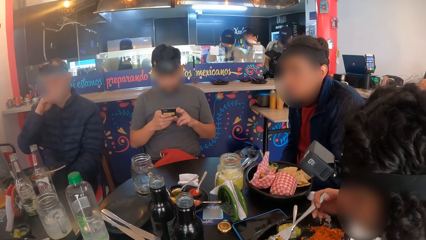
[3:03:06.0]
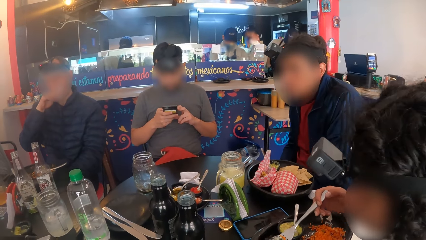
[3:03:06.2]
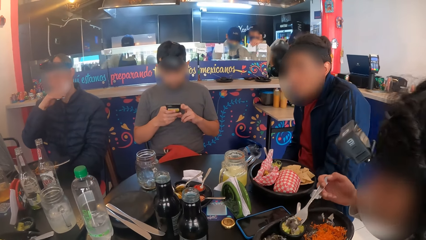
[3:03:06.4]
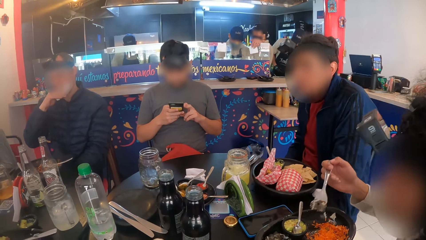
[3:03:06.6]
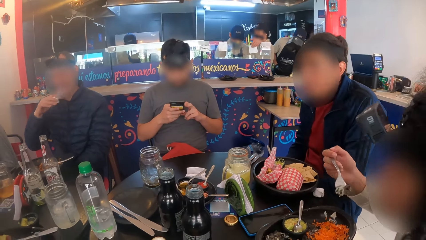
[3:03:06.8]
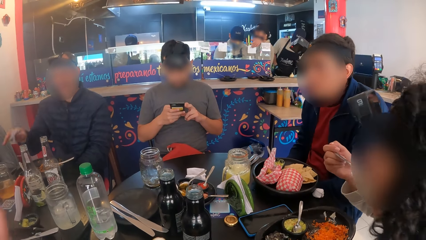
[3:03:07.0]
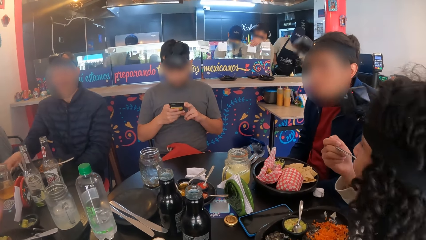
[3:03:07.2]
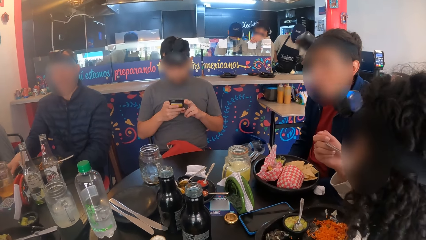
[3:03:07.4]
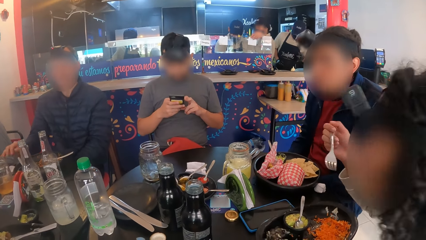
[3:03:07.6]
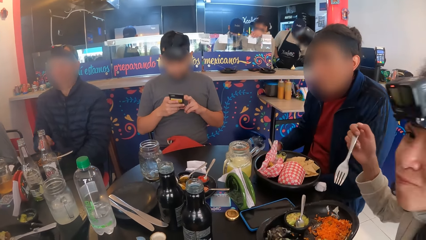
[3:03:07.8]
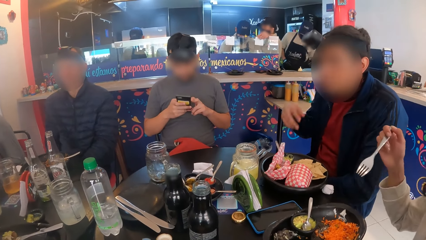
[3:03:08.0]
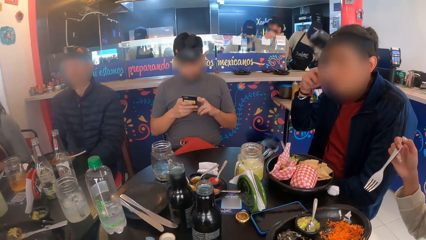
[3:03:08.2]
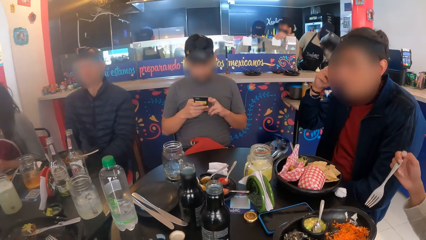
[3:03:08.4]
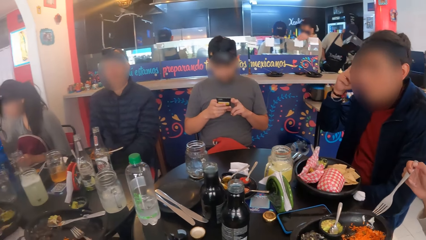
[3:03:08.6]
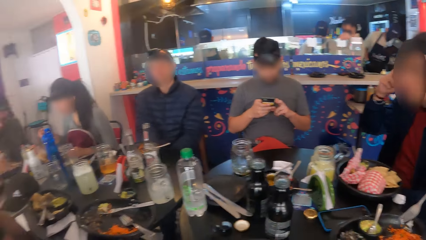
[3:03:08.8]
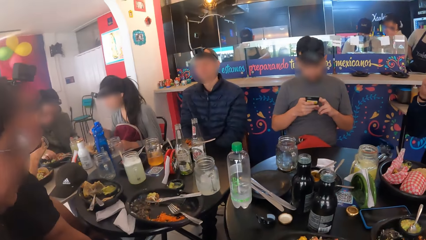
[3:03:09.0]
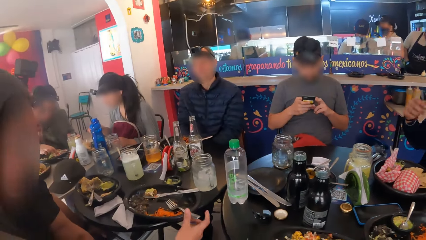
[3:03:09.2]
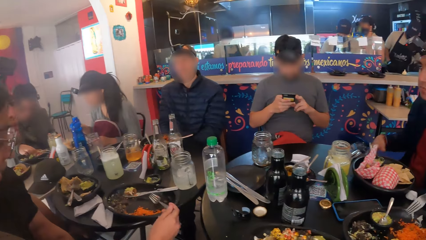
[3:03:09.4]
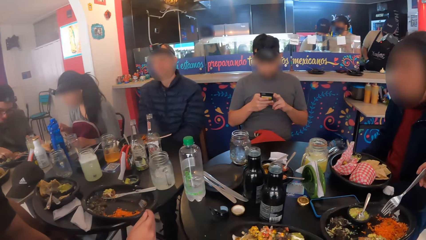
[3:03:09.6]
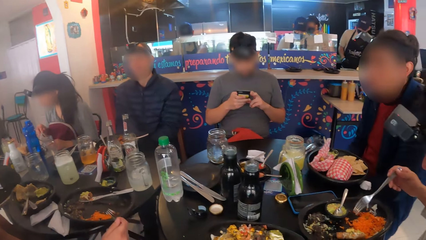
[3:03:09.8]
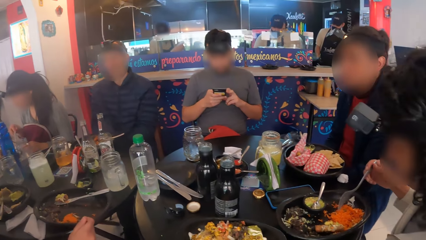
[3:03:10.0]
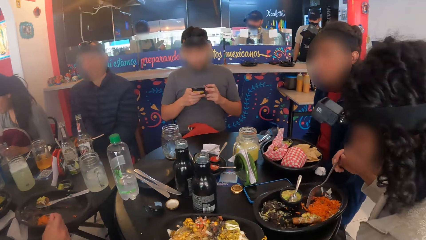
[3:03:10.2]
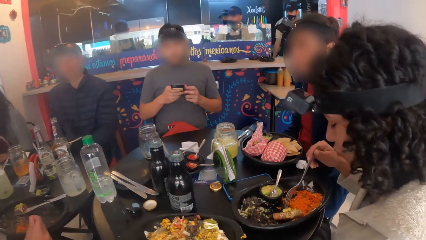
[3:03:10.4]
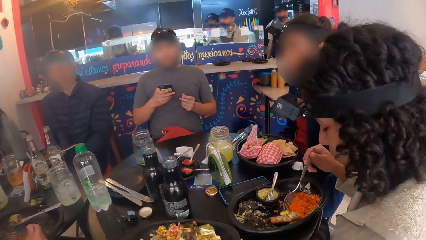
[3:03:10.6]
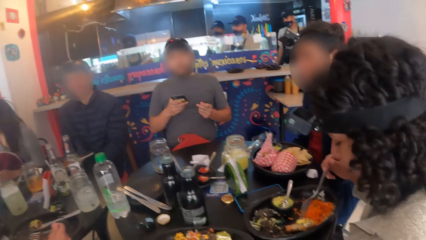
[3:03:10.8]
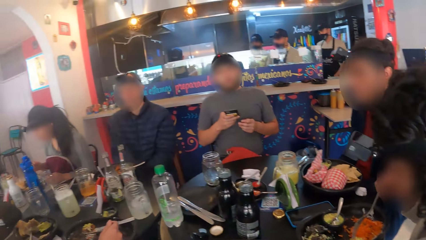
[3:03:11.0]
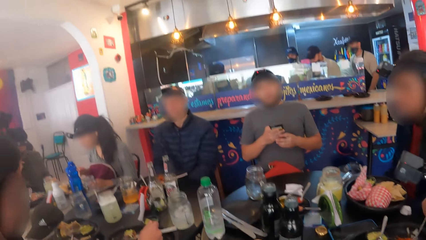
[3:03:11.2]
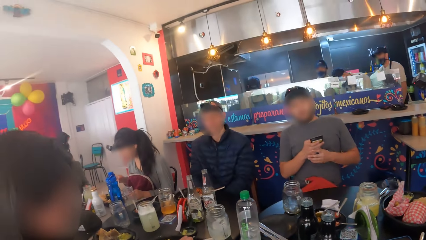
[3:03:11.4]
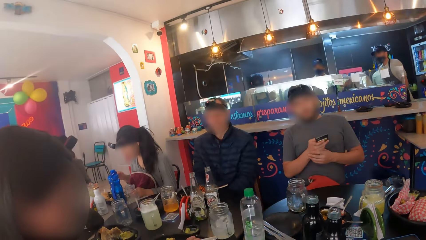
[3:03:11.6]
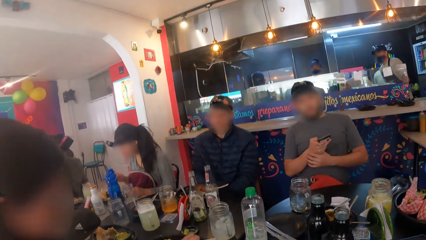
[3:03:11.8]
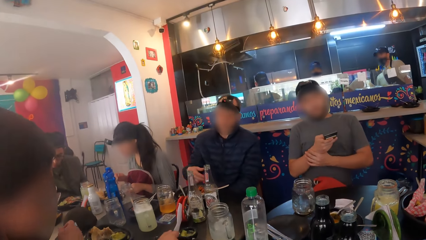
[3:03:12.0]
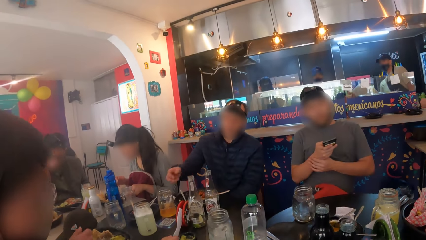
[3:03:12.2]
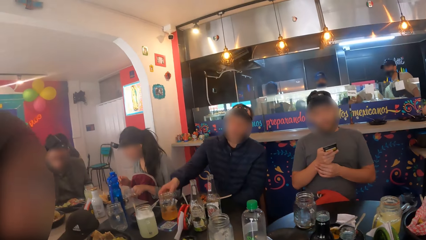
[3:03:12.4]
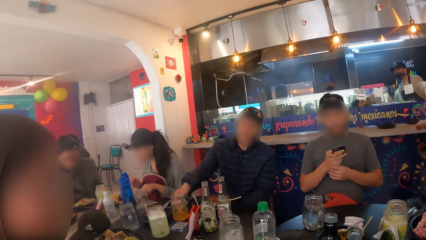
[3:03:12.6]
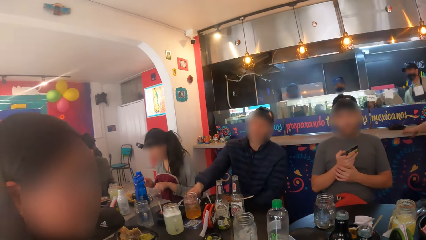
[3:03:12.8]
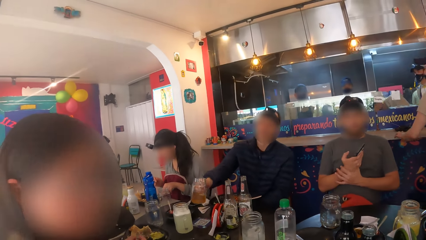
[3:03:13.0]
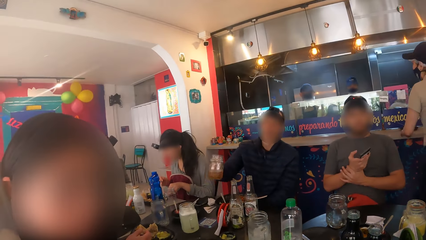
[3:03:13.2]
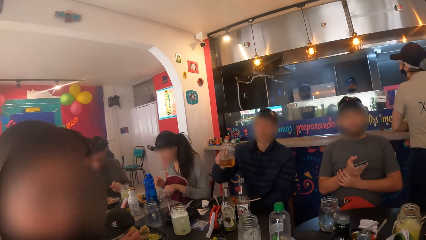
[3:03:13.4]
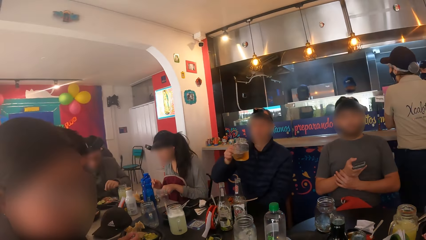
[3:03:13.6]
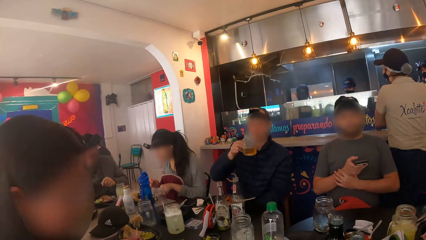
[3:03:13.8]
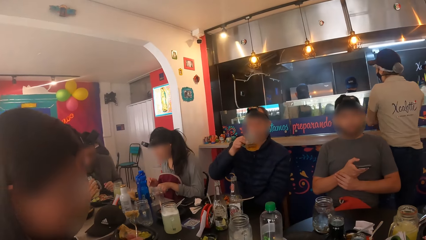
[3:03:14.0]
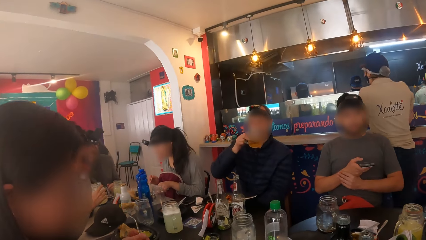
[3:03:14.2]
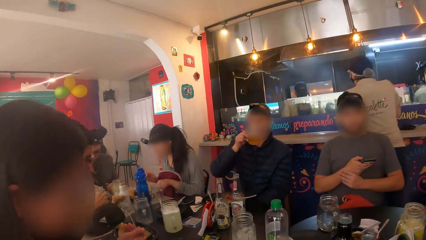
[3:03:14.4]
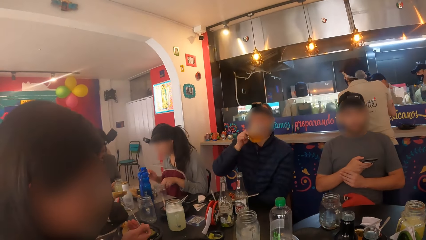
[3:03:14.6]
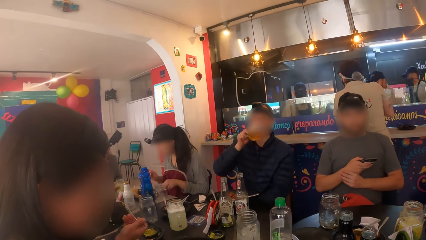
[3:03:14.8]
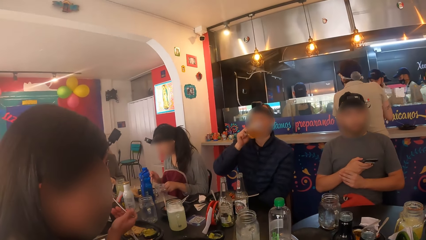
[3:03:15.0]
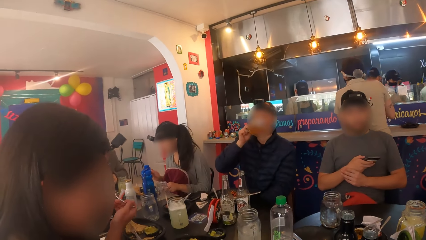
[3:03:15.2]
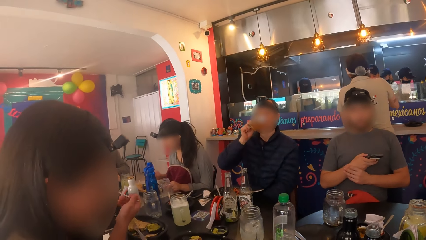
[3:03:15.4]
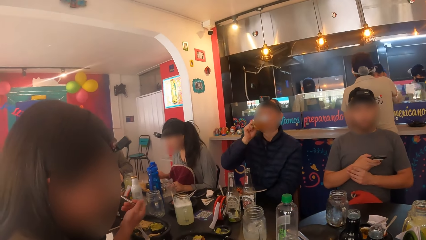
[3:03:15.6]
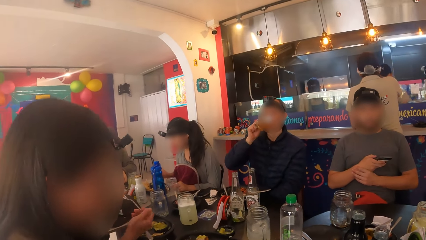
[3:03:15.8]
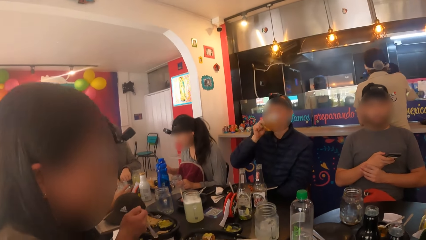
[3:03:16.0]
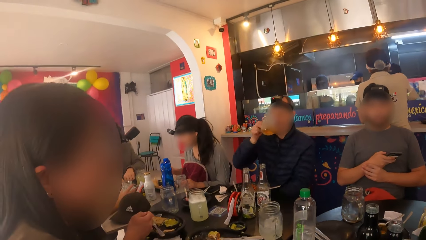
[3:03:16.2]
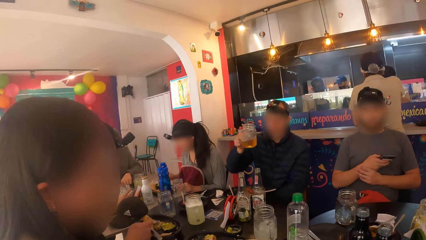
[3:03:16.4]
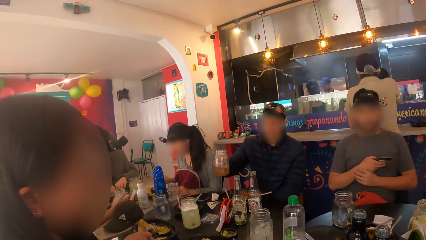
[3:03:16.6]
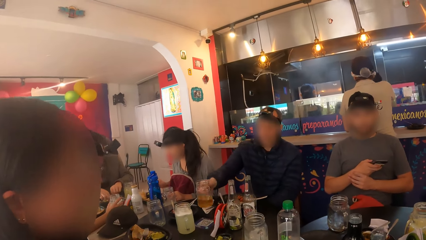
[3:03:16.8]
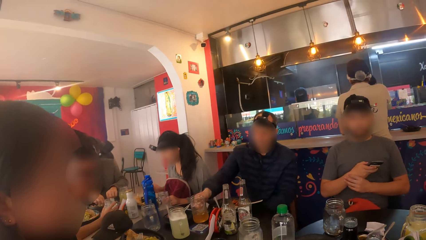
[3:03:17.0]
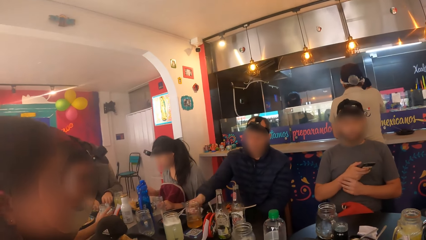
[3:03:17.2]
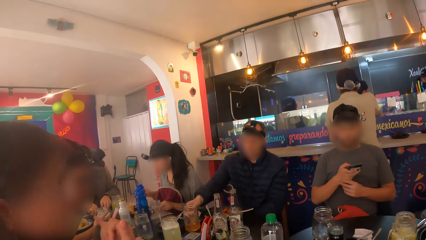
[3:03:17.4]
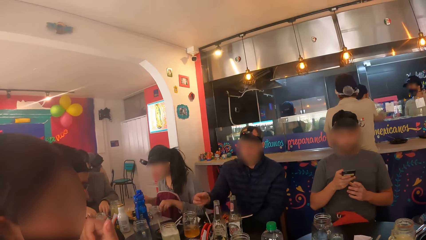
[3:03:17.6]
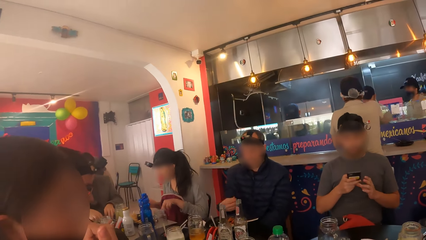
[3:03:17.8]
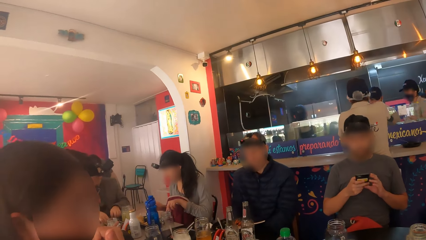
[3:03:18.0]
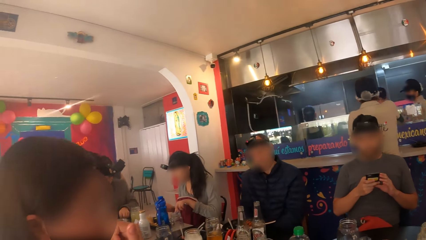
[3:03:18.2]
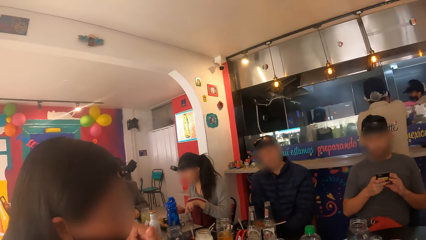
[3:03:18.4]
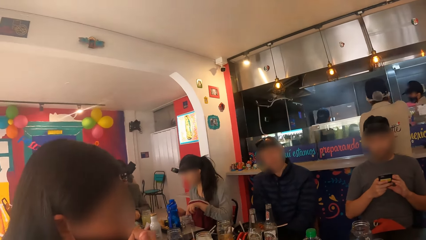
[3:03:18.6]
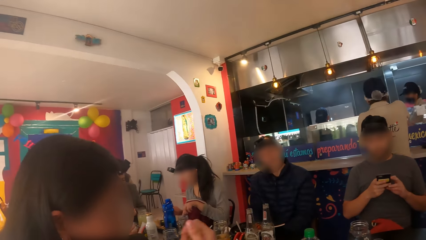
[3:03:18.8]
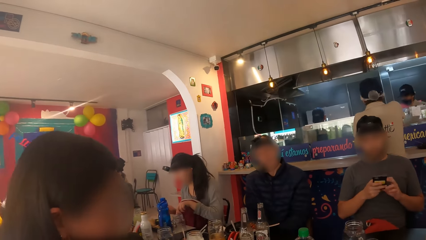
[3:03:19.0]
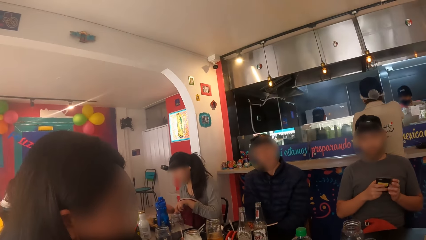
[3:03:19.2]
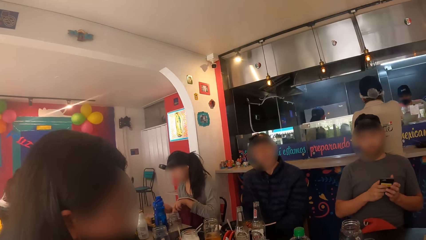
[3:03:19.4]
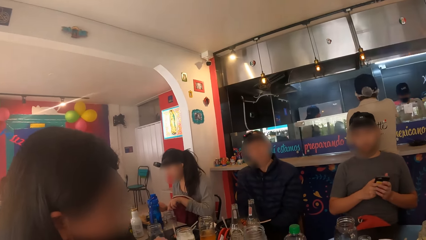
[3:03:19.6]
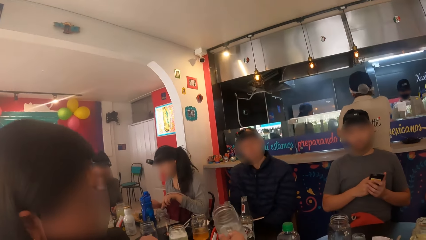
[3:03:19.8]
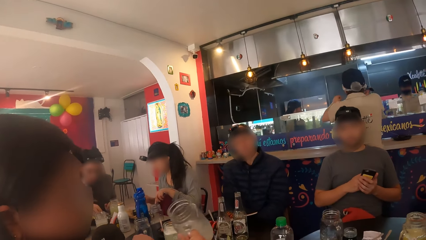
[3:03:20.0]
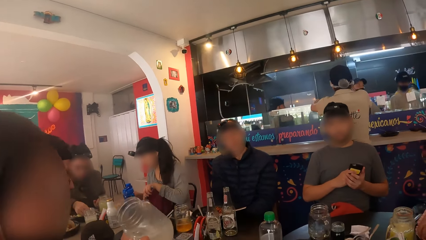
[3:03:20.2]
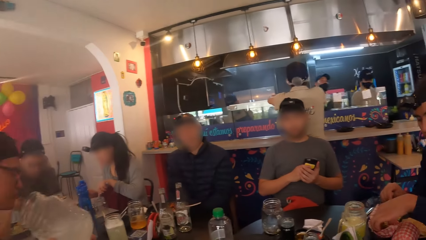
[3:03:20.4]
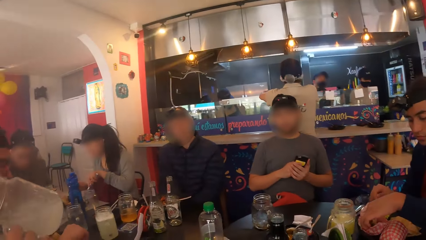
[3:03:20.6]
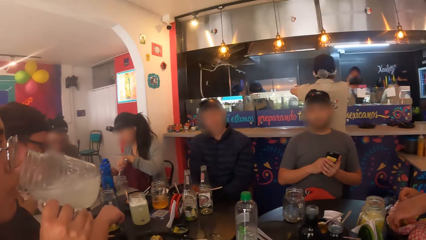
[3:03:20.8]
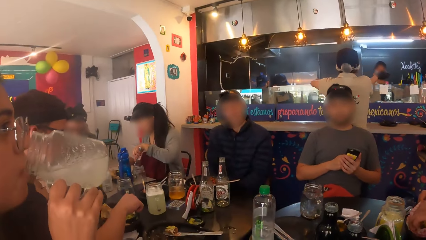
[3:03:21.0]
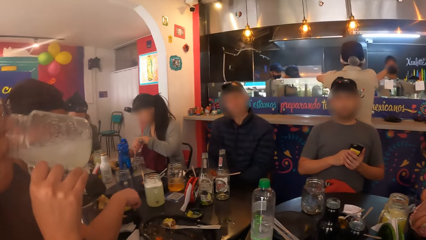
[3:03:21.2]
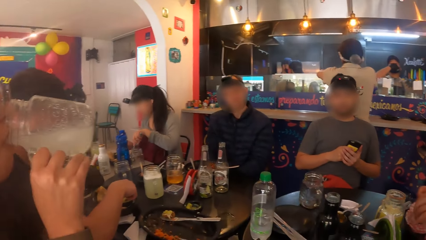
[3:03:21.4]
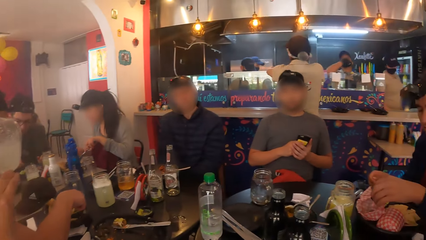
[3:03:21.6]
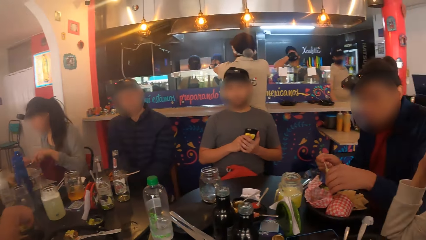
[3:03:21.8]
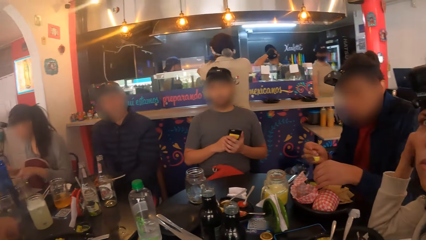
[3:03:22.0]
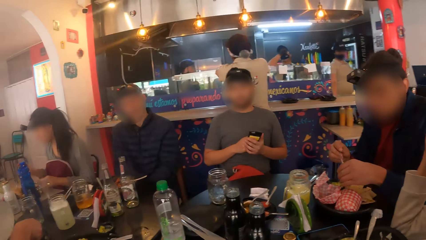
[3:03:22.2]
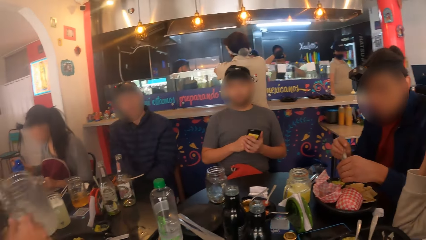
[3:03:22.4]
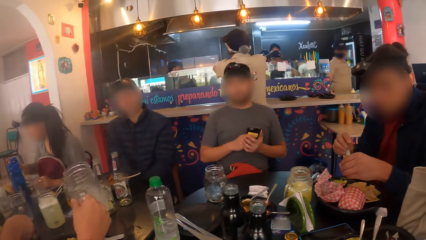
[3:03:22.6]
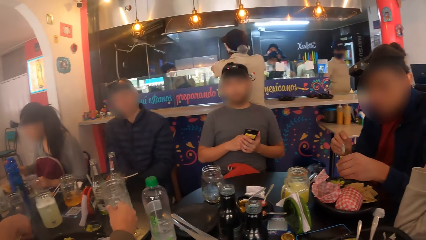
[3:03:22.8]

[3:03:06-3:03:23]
The woman eats salad with the fork in her right hand. A man carries a cup of juice from the table with his left hand. The man drinks from the cup of juice in his right hand. The man drops the cup of juice on the table with his right hand. Another woman carries a cup of juice with her right hand from the table. The other woman drinks from the cup of juice. Another man puts cream on the taco with the spoon in his right hand.
